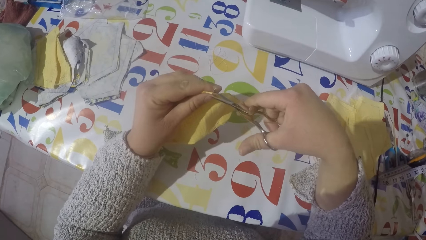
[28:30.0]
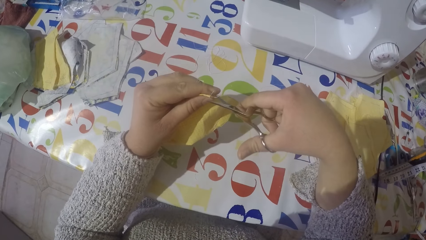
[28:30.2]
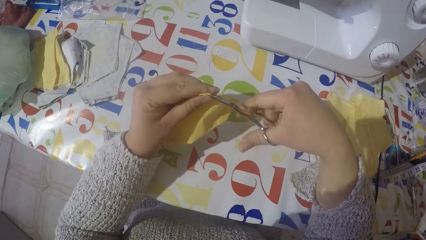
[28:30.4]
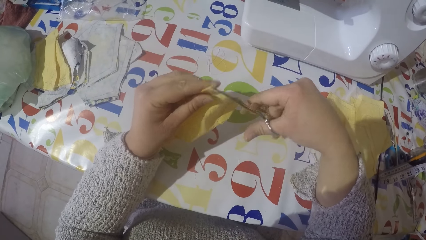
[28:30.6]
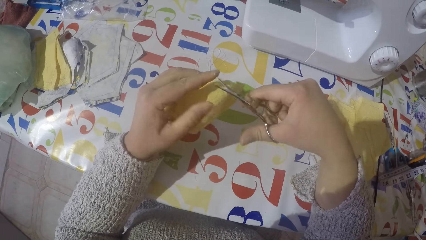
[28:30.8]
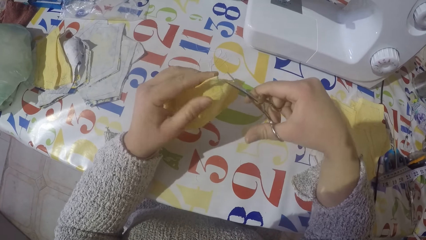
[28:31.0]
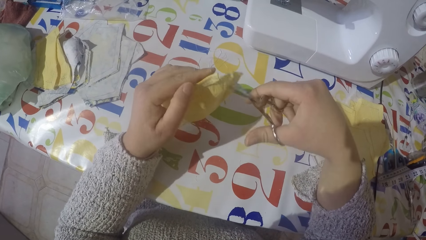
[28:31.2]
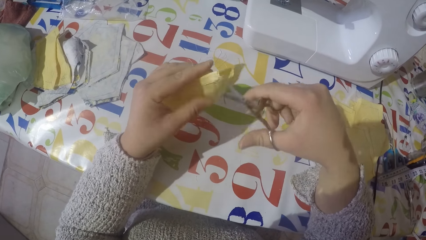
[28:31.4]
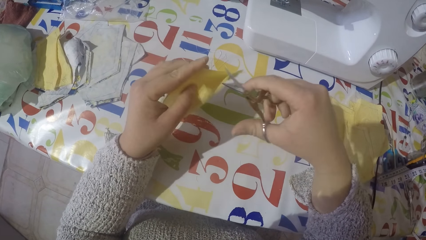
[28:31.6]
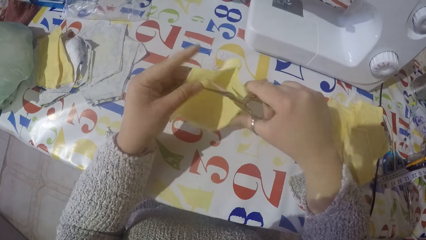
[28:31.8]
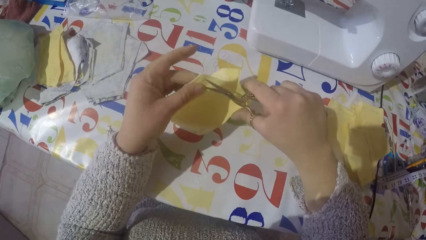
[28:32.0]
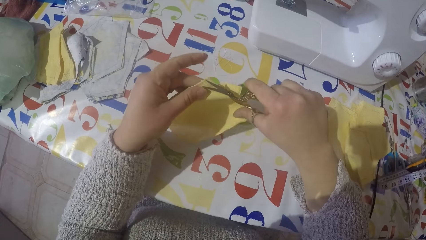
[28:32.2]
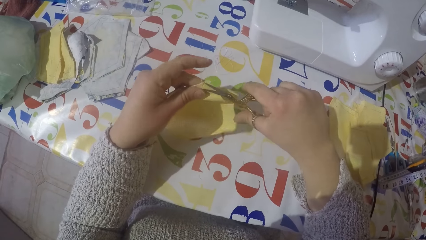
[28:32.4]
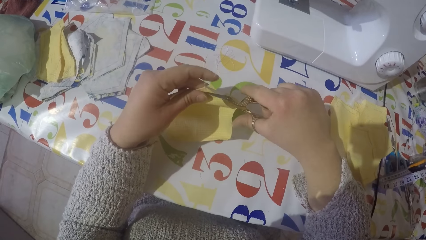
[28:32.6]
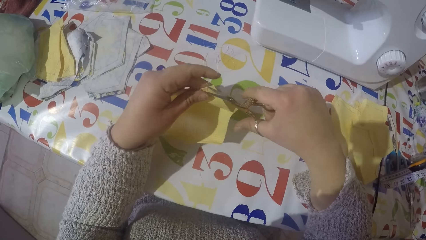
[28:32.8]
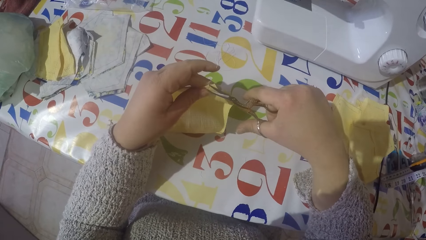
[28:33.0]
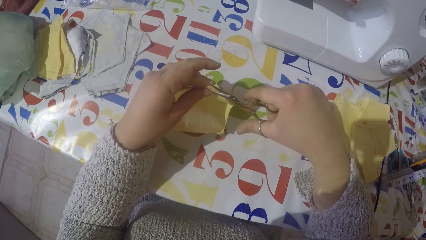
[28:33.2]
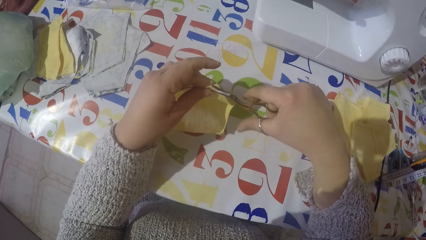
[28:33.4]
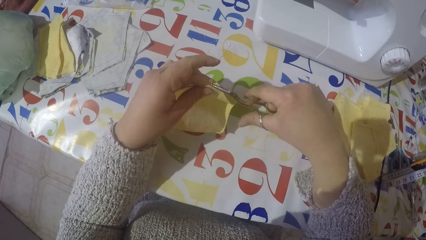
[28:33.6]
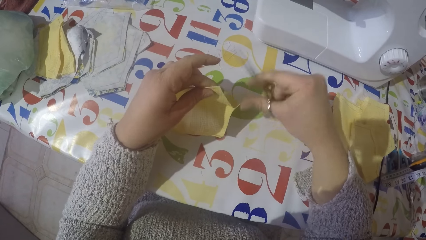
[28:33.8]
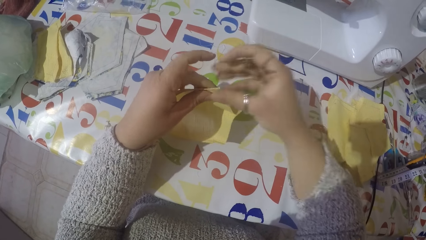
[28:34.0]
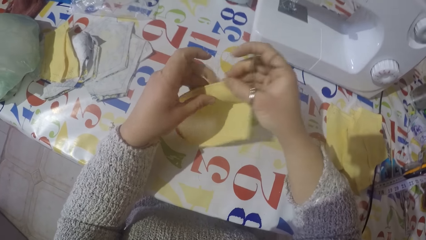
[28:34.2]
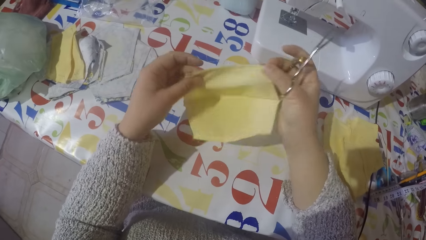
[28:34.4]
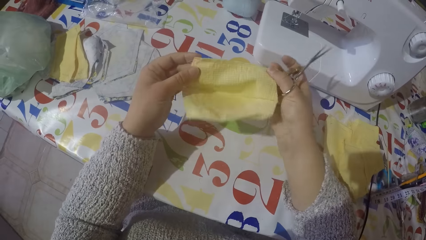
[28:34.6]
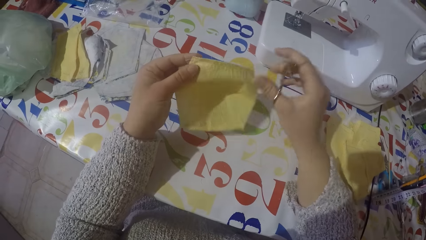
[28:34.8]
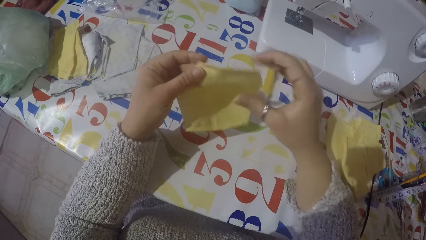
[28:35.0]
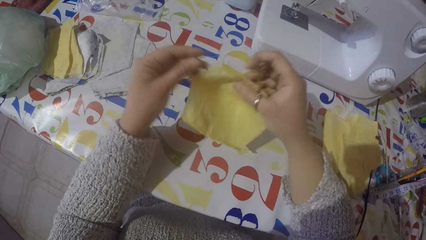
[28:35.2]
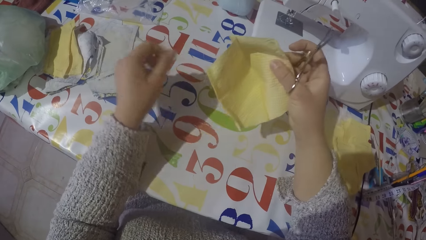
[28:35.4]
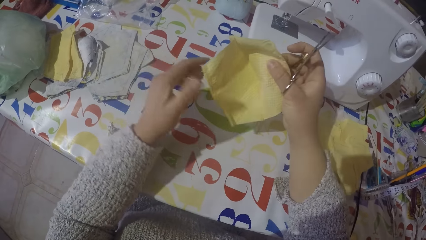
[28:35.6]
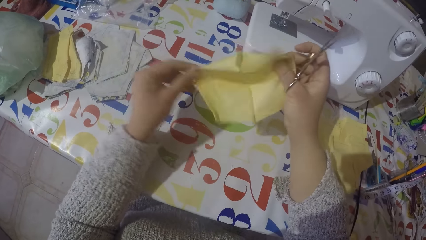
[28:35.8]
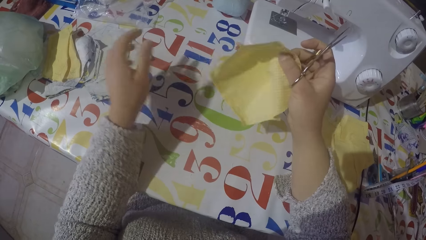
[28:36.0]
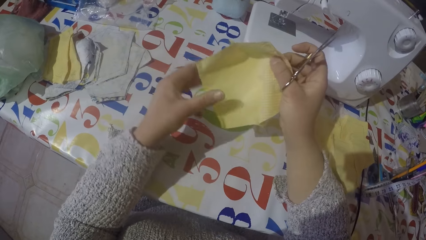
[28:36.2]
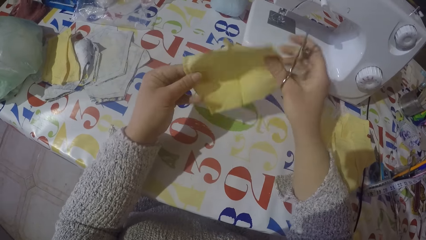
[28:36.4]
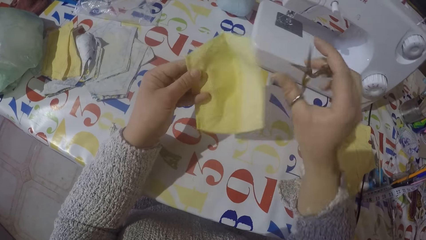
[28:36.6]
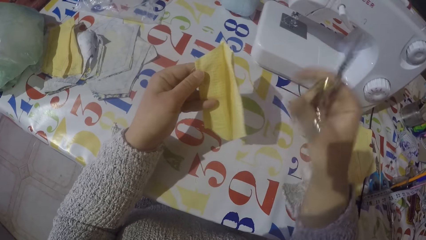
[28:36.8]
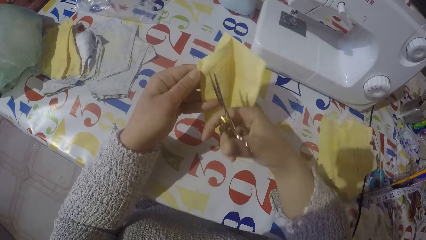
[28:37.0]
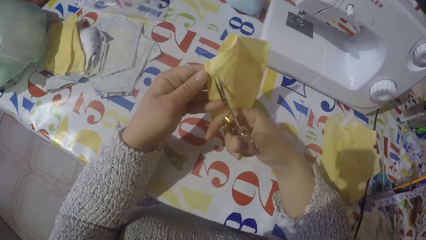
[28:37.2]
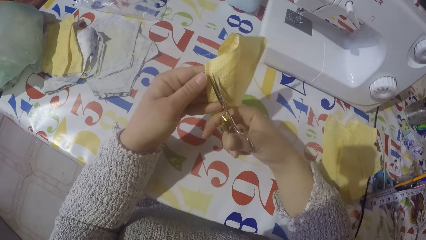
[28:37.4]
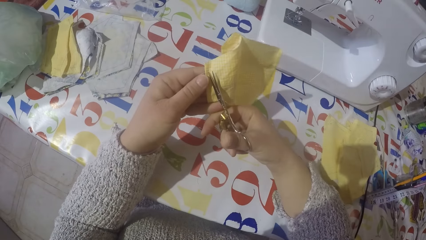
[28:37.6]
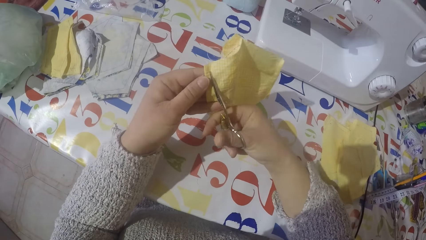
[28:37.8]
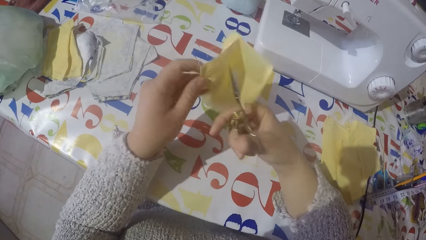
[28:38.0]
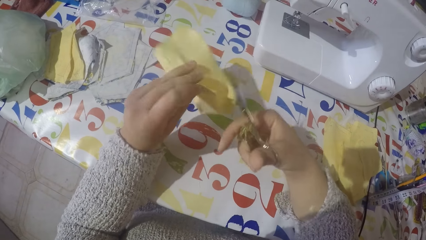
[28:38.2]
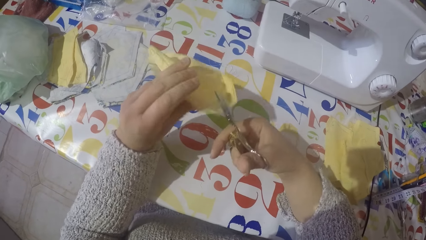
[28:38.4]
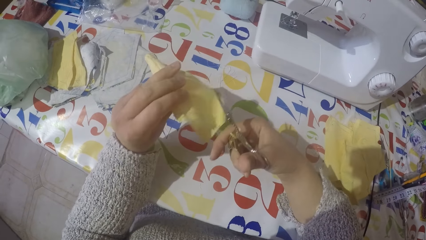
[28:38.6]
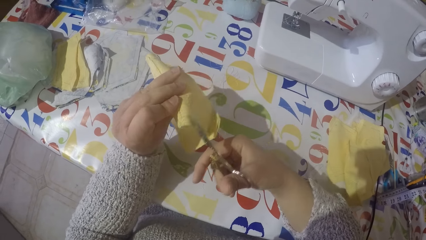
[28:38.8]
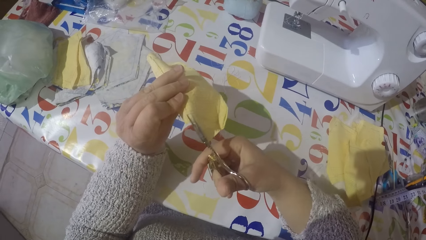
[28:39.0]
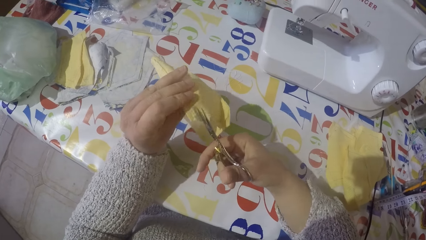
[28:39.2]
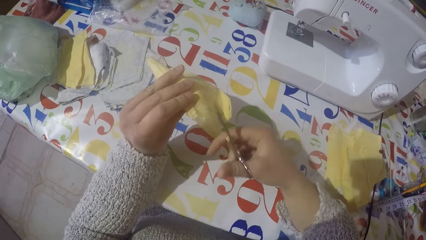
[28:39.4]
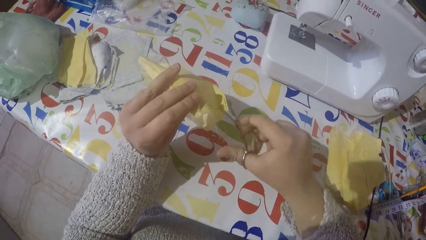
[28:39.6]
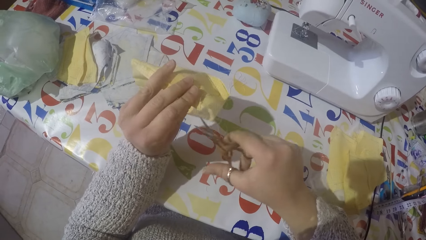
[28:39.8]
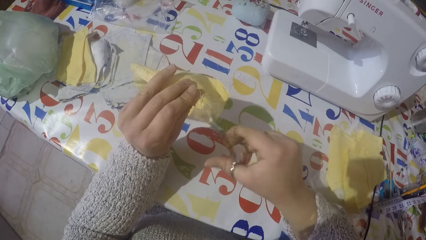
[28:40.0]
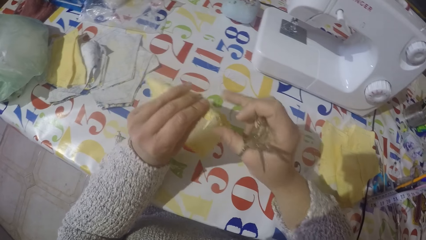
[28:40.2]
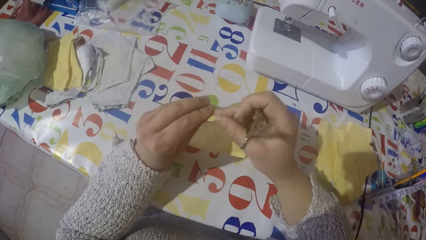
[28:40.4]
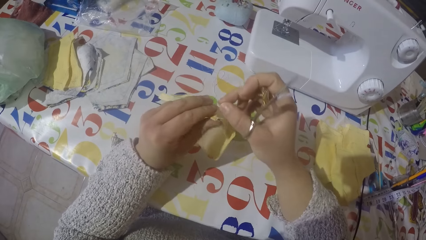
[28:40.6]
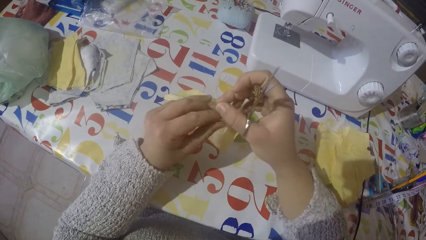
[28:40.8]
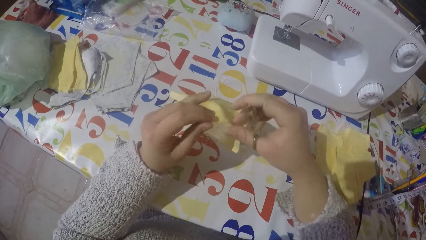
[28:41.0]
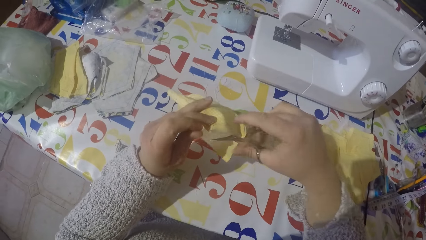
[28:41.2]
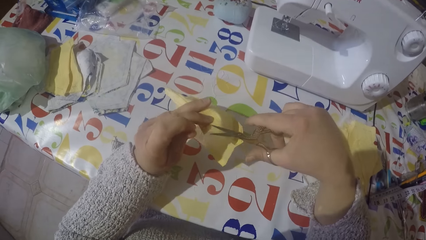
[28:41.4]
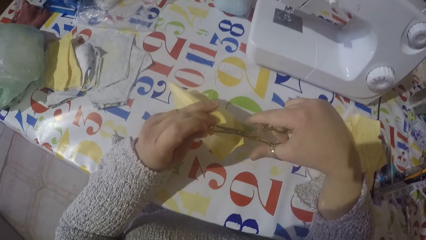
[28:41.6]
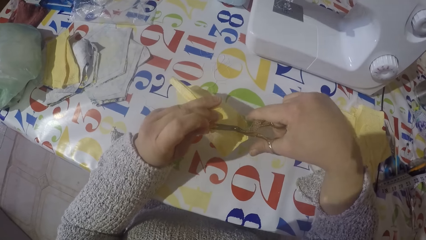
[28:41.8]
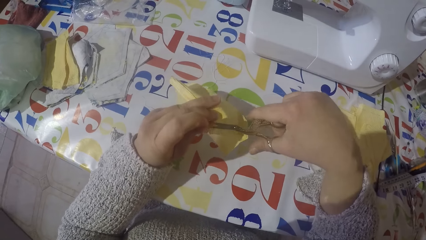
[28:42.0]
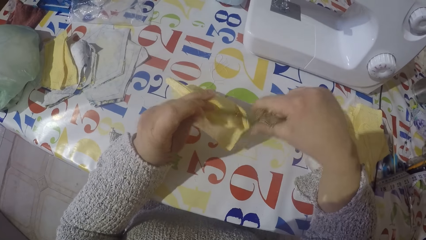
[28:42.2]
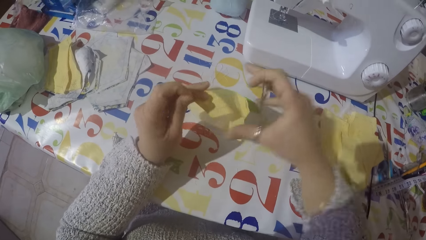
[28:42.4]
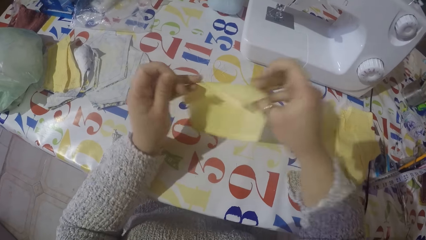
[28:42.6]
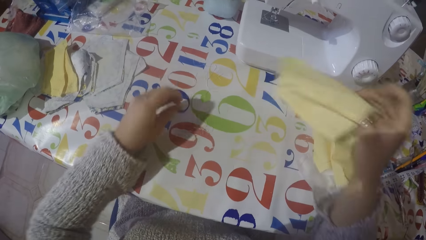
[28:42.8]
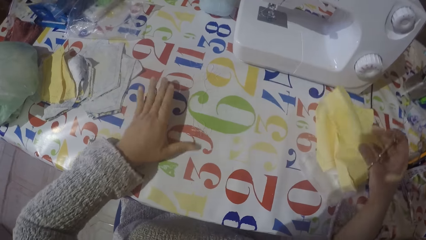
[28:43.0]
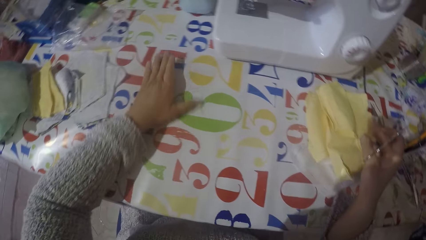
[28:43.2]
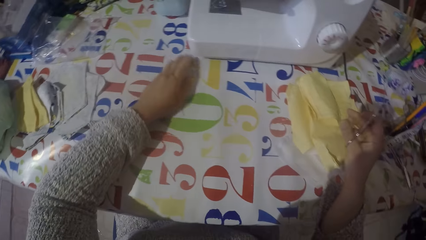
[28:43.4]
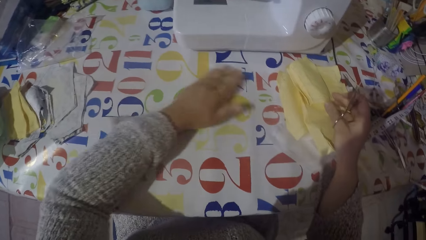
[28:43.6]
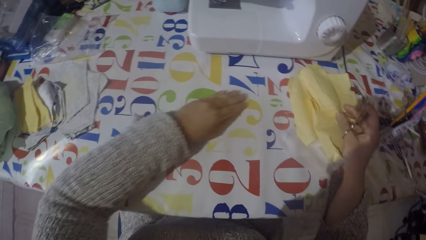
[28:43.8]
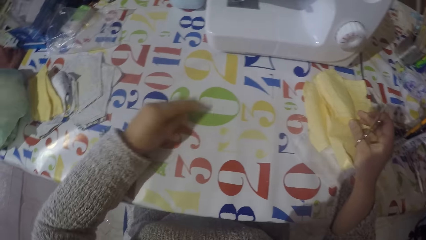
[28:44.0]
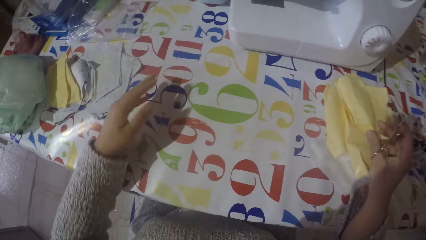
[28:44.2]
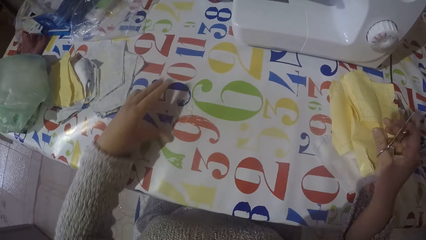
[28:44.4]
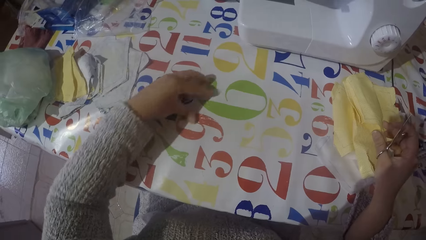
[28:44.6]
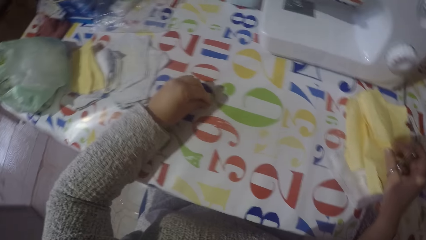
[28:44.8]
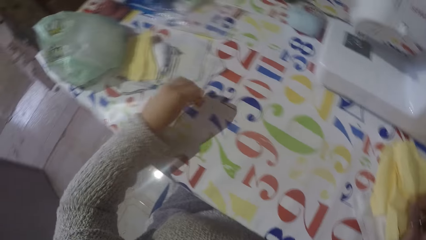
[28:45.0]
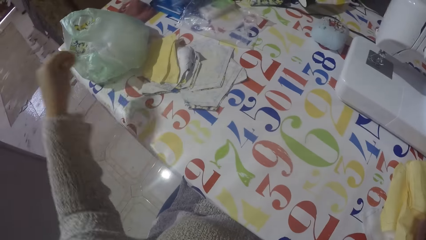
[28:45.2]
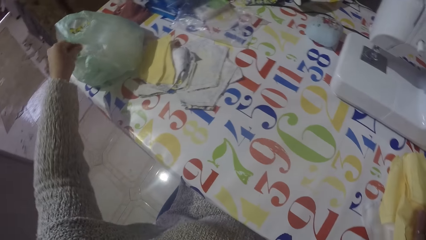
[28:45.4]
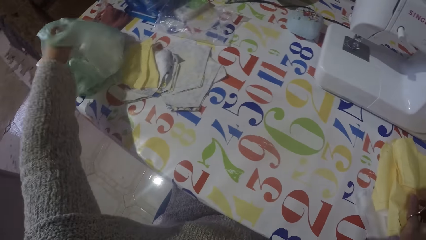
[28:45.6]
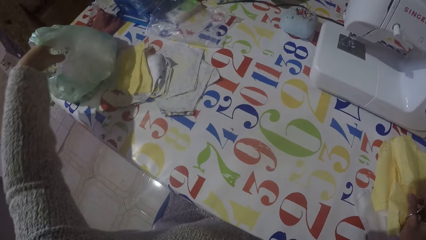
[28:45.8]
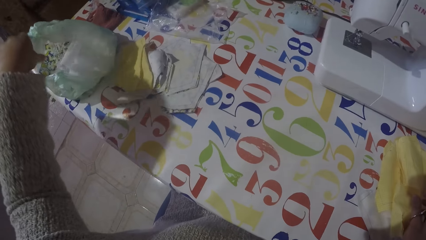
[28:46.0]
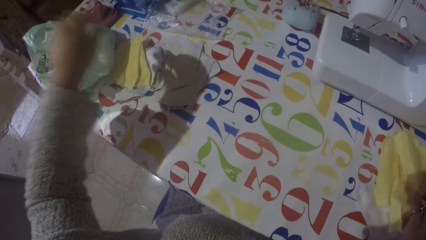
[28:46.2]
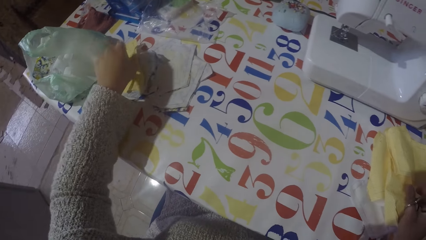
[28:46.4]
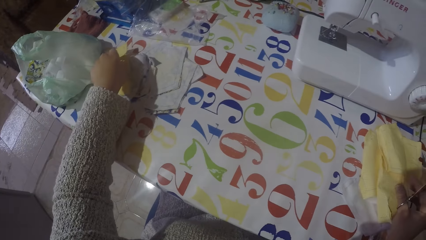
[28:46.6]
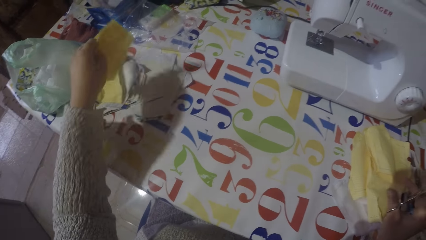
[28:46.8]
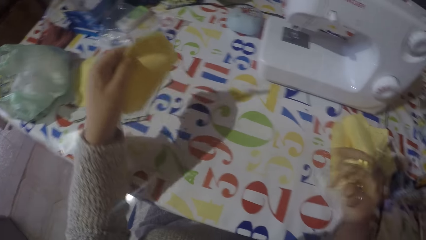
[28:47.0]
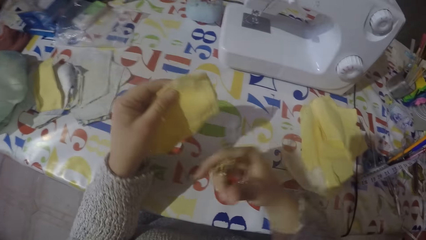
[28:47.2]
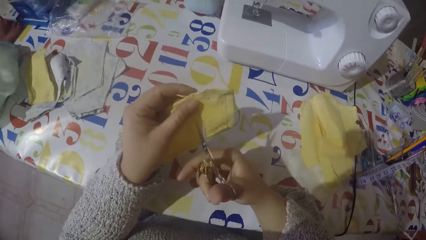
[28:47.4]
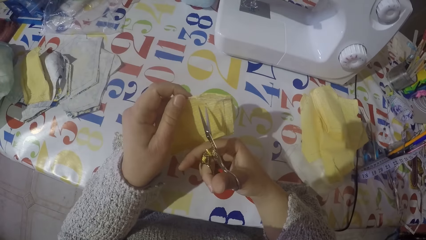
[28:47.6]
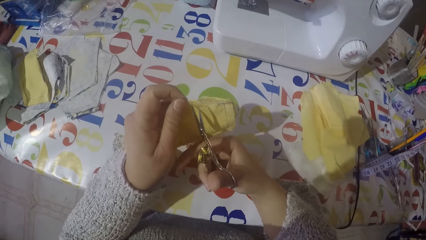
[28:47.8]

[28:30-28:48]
The camera wearer pulls the sewing thread and cuts the sewing threads. They put the piece of cloth with the rest on the table. They gather the sewing threads on the table. They pick up the sewing threads. They put the sewing threads in the paper bag or polythene bag. They pick up another piece of cloth from the table.
